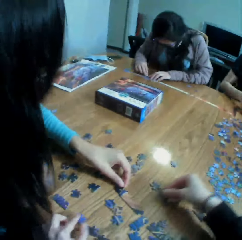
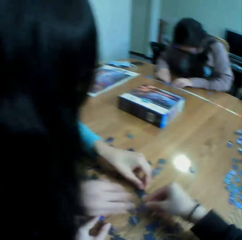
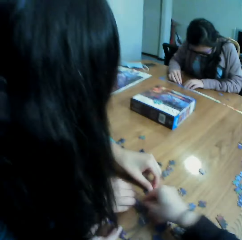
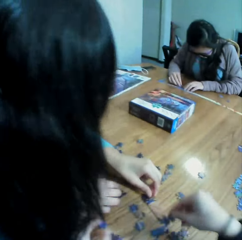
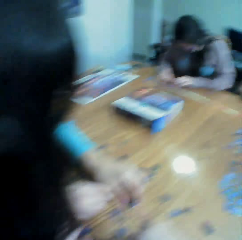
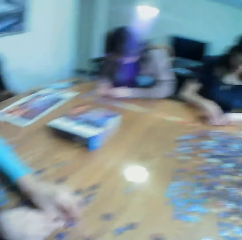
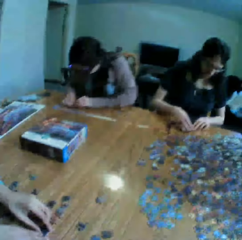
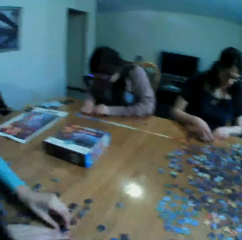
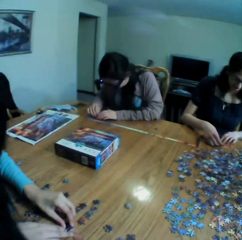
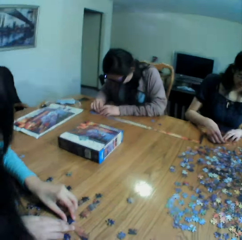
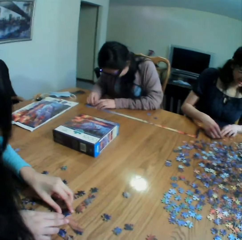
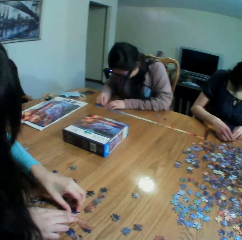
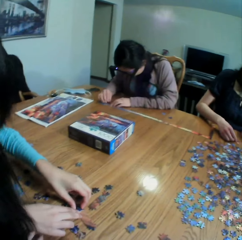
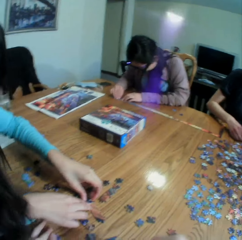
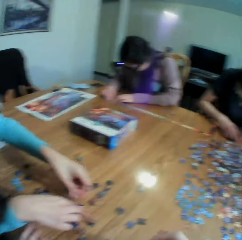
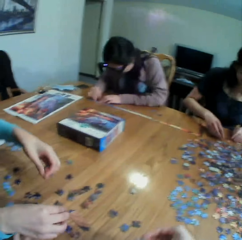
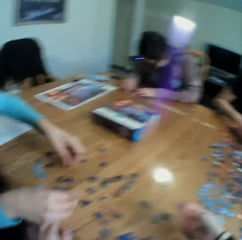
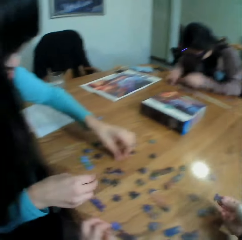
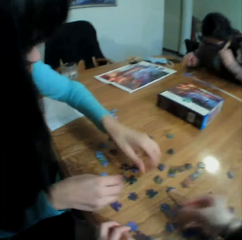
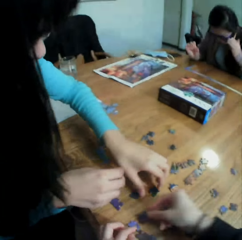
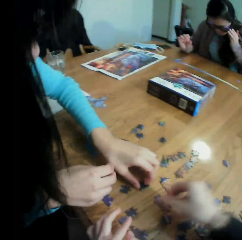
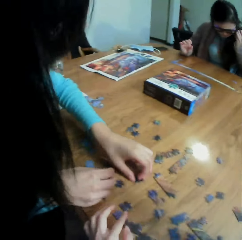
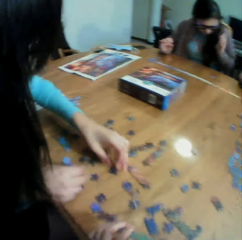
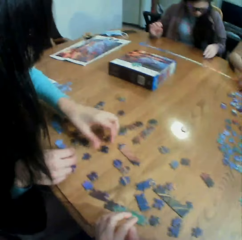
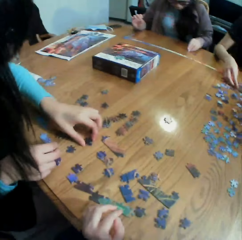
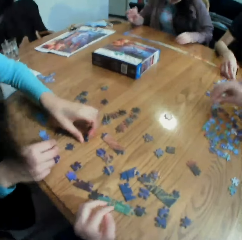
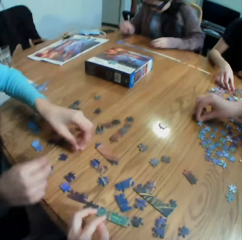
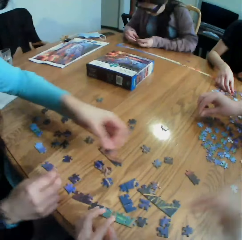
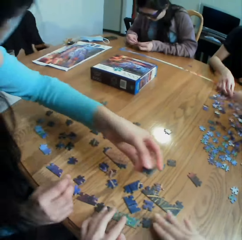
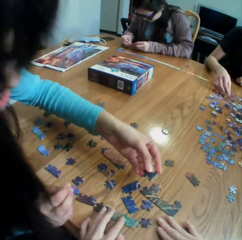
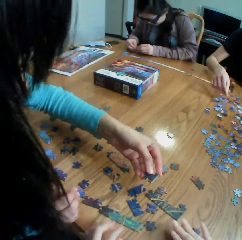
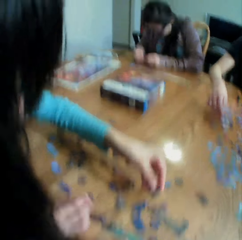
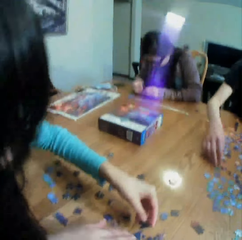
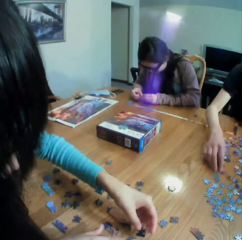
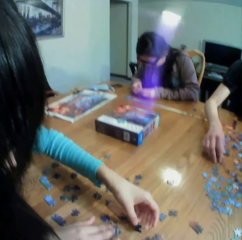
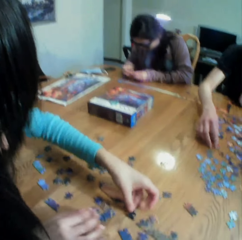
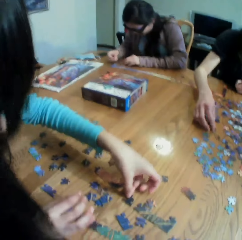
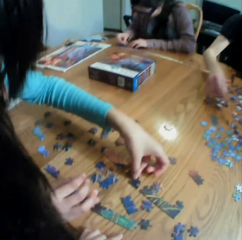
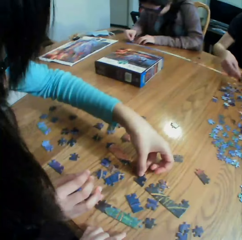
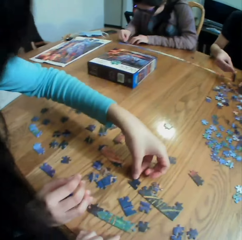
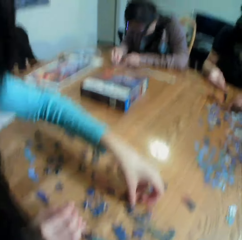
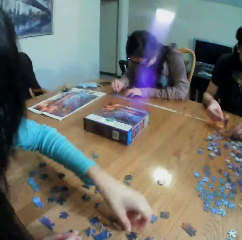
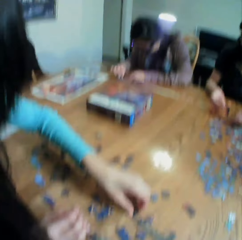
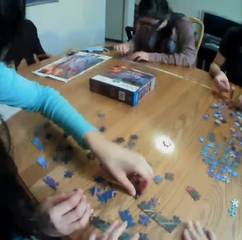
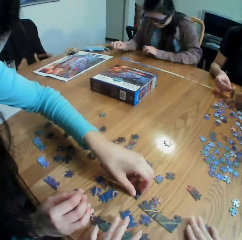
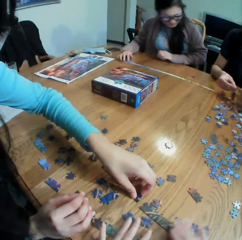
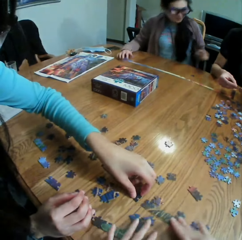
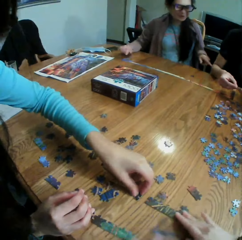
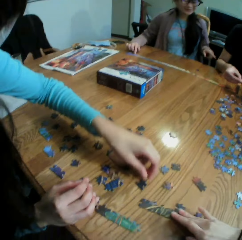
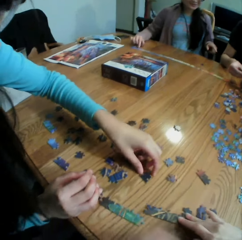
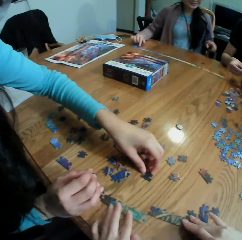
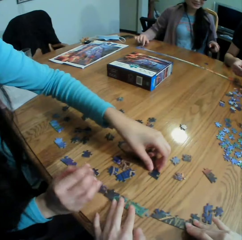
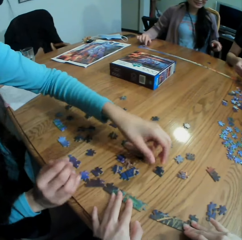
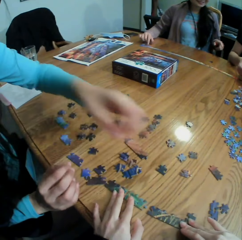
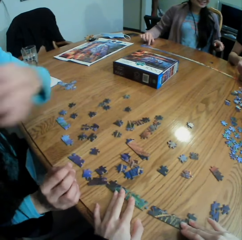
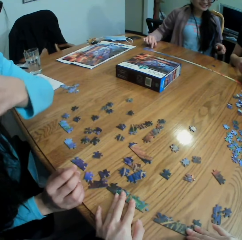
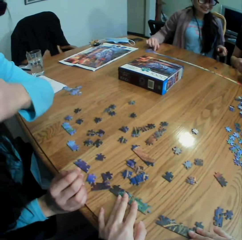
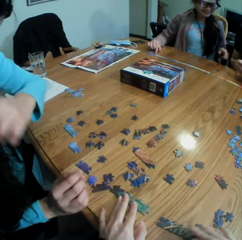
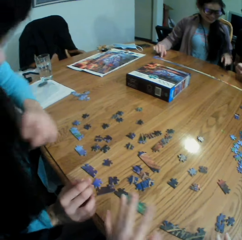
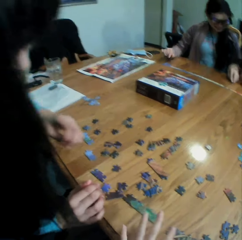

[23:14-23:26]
The camera wearer takes a puzzle. They look at the colleagues. They join the puzzles. They move the puzzles on the table. A woman talks to the camera wearer. The camera wearer moves the puzzles on the table.

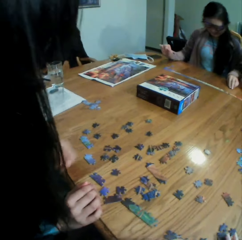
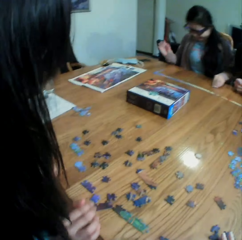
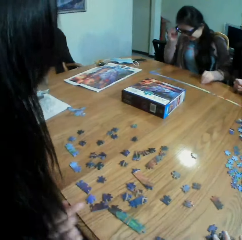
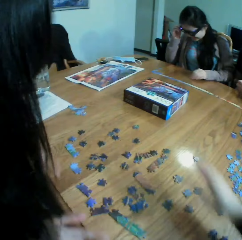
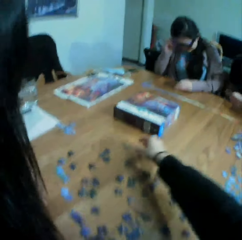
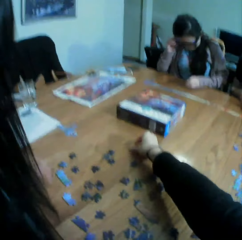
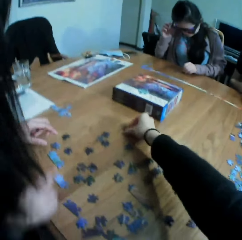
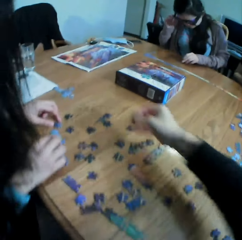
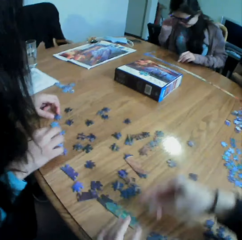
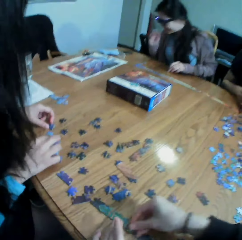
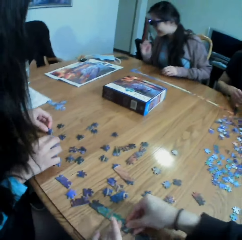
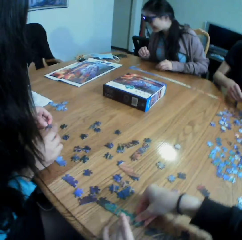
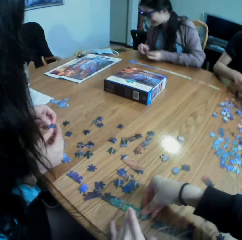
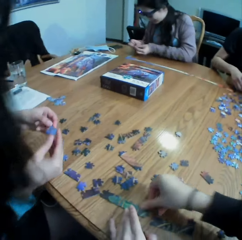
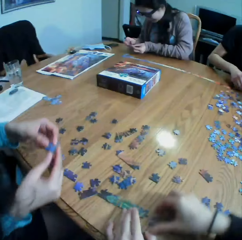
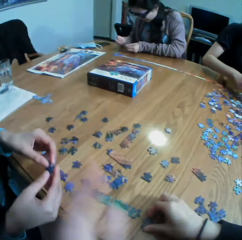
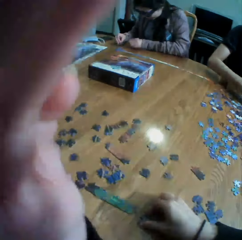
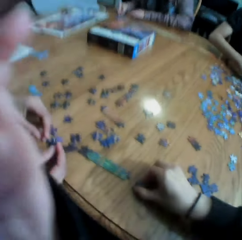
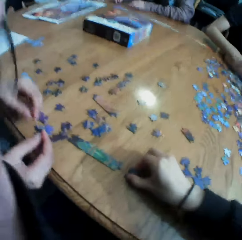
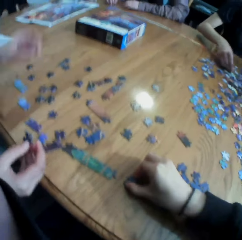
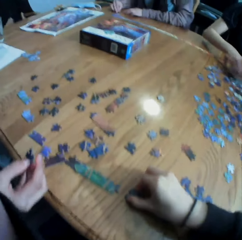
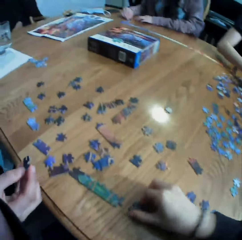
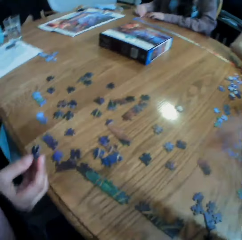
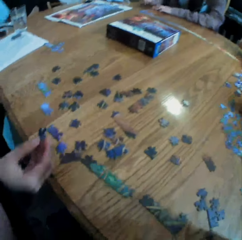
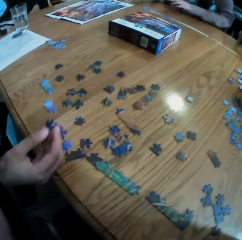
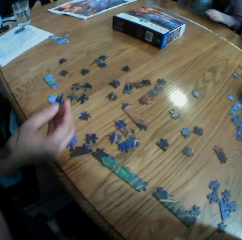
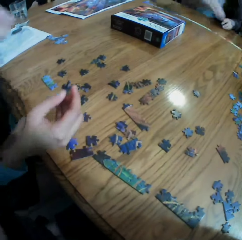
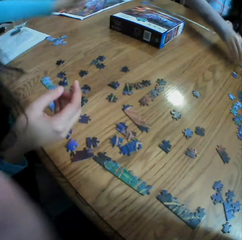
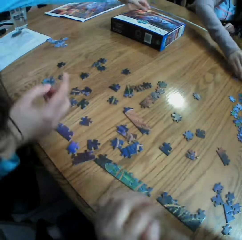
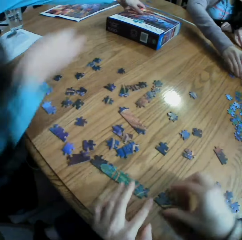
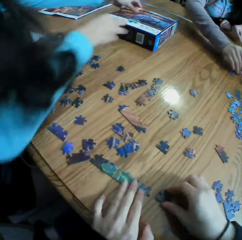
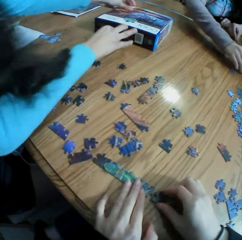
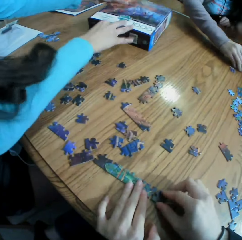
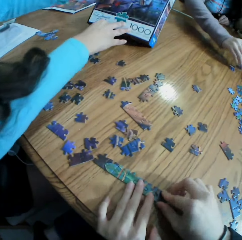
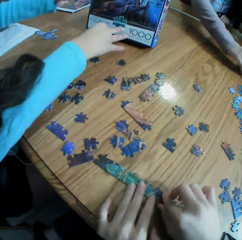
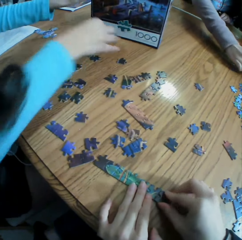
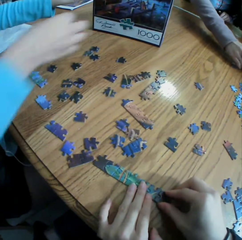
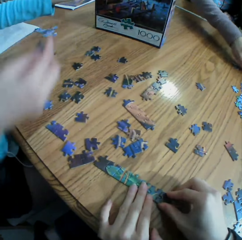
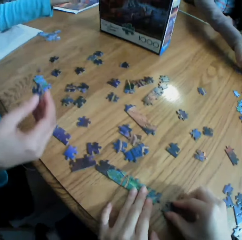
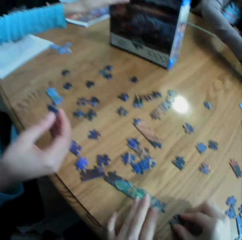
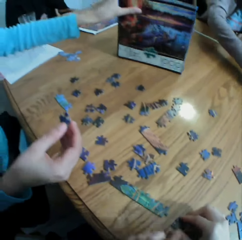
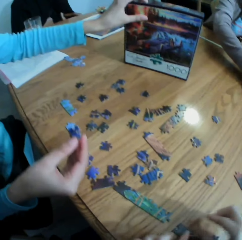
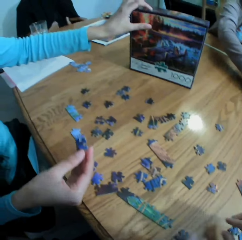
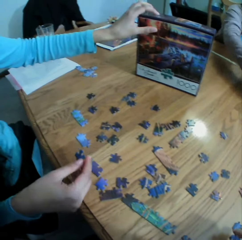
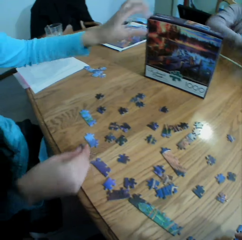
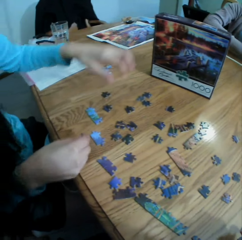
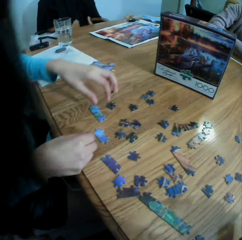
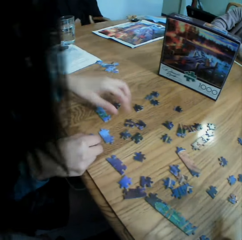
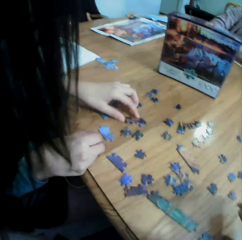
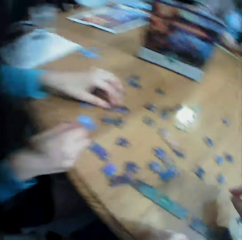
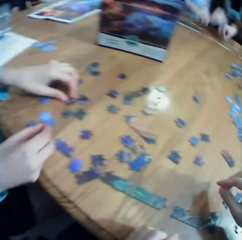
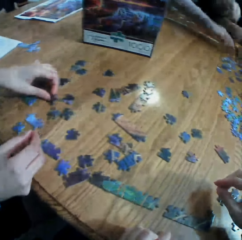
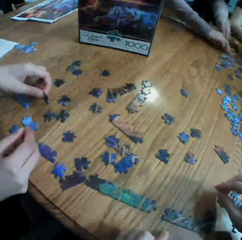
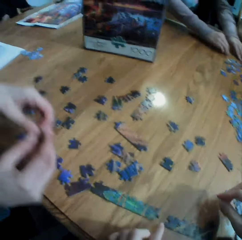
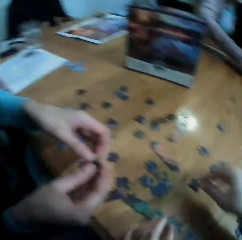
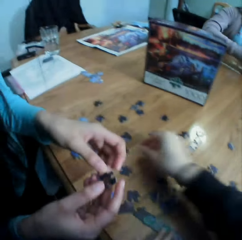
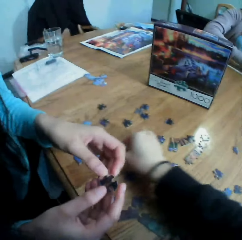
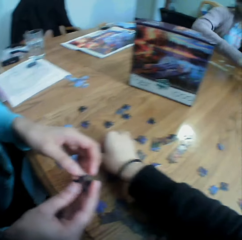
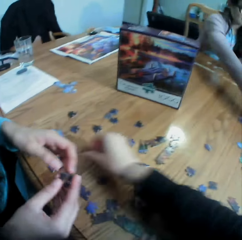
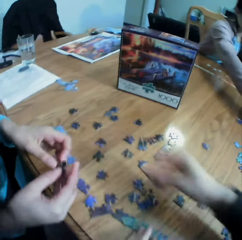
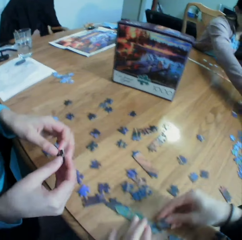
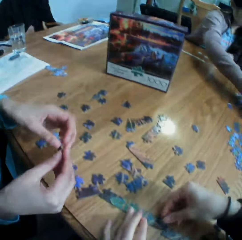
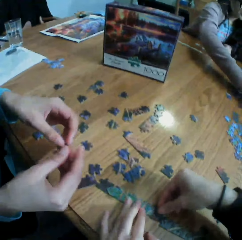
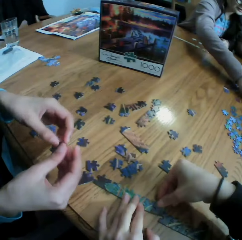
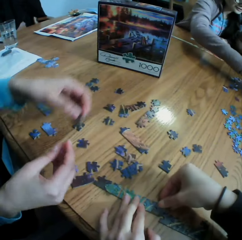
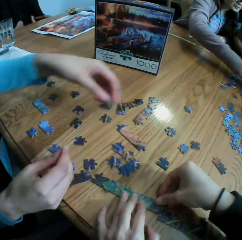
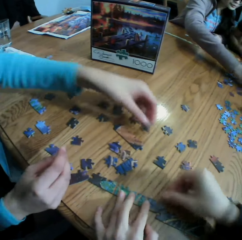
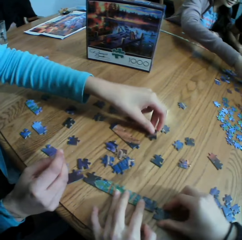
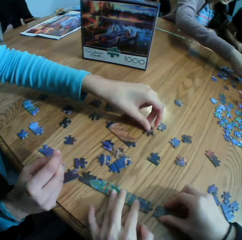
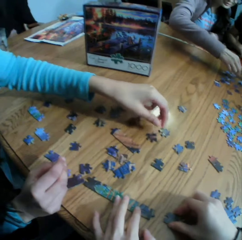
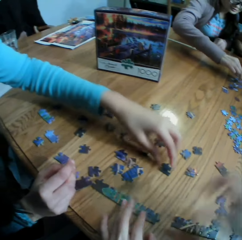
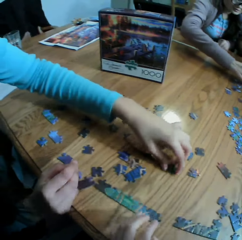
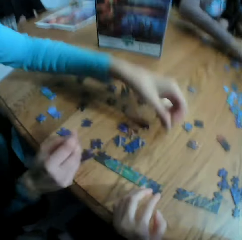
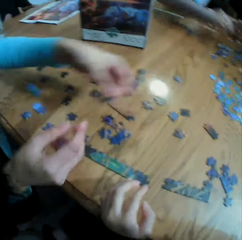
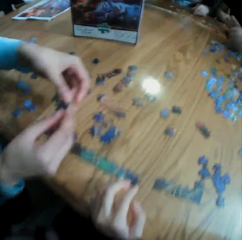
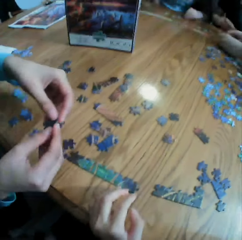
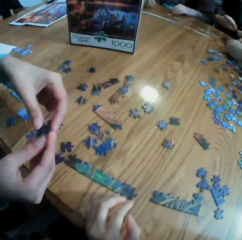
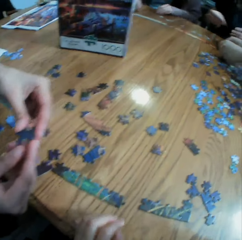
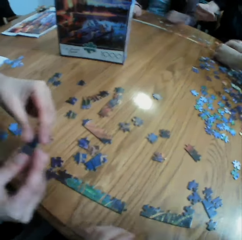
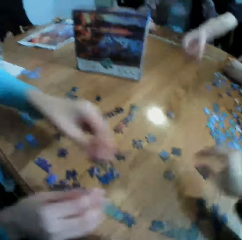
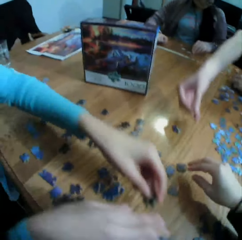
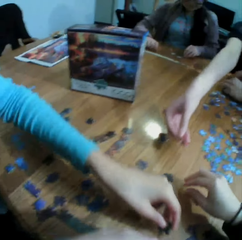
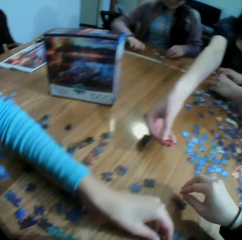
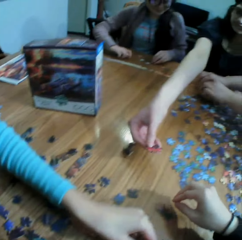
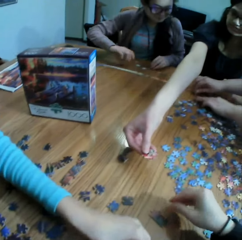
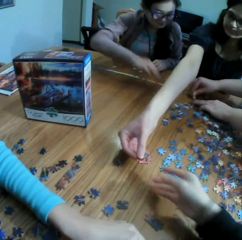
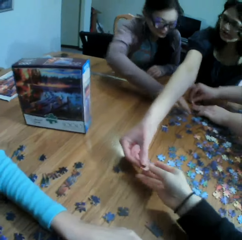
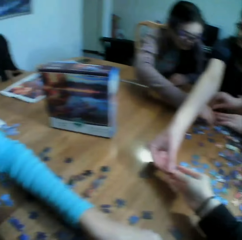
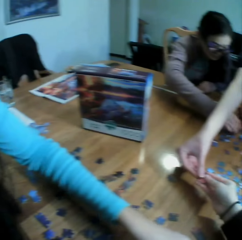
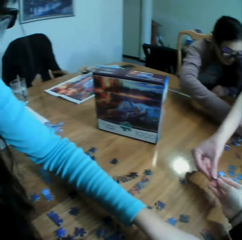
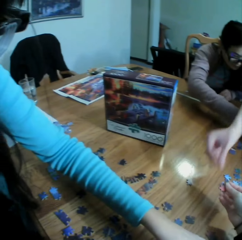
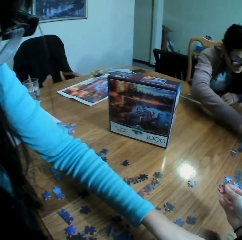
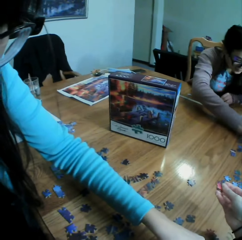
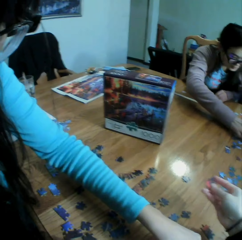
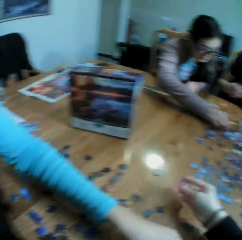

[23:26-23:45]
The camera wearer takes a puzzle. They join the puzzles. They adjust the camera. They look at the table. They join the puzzles. They talk to a lady. They play the jigsaw puzzle with the lady. The lady talks to the camera wearer. The camera wearer takes a puzzle. They join the puzzles. They look at the table. They take a puzzle from another woman.
